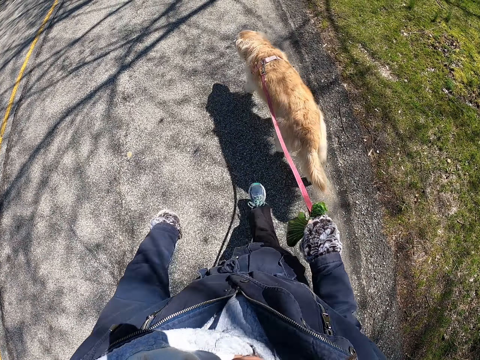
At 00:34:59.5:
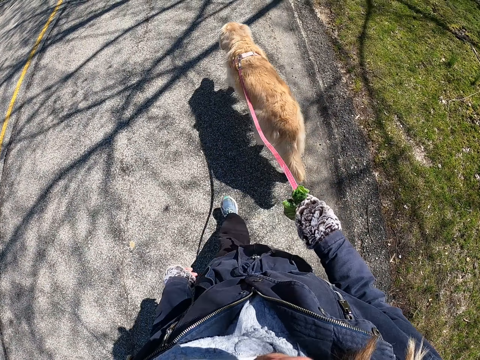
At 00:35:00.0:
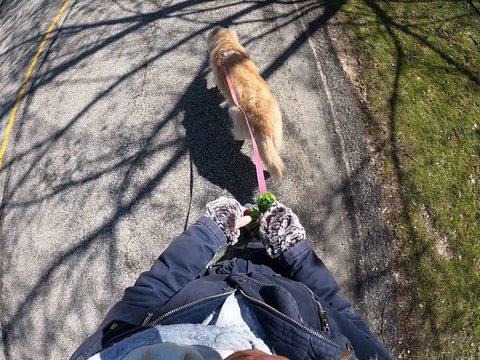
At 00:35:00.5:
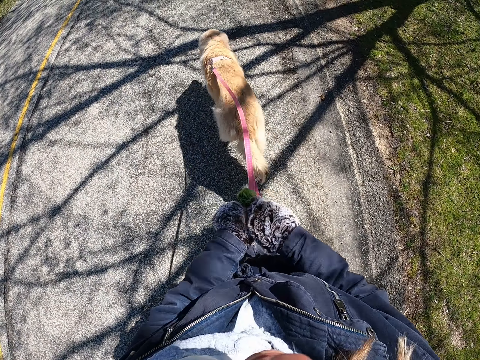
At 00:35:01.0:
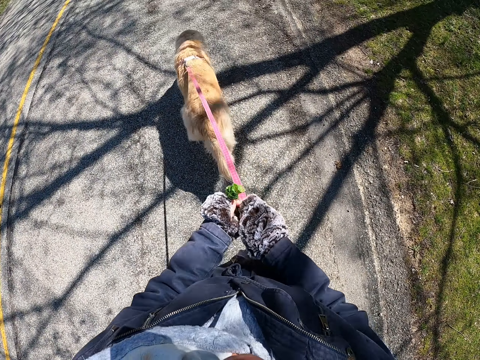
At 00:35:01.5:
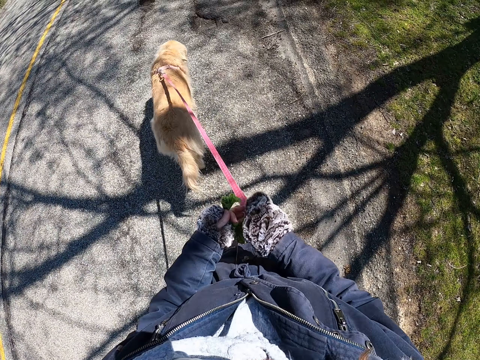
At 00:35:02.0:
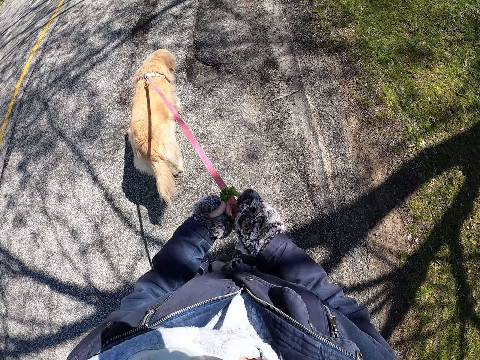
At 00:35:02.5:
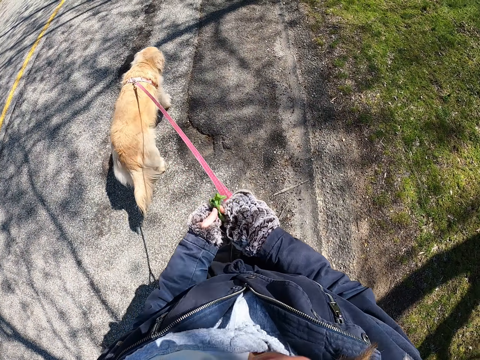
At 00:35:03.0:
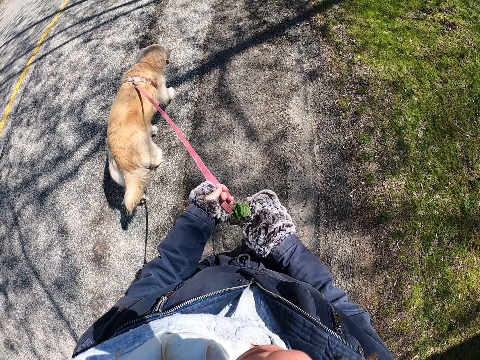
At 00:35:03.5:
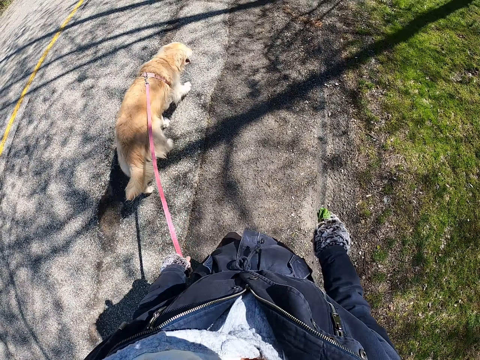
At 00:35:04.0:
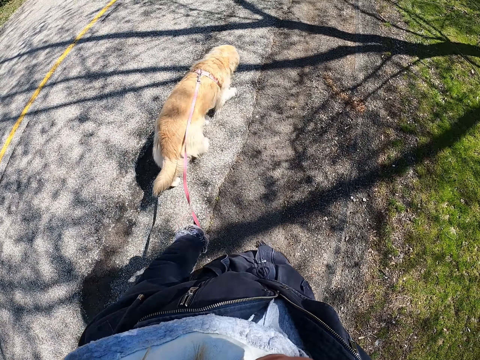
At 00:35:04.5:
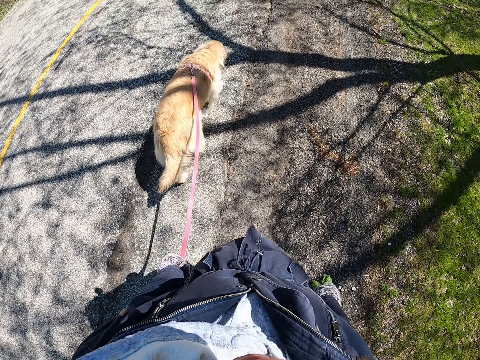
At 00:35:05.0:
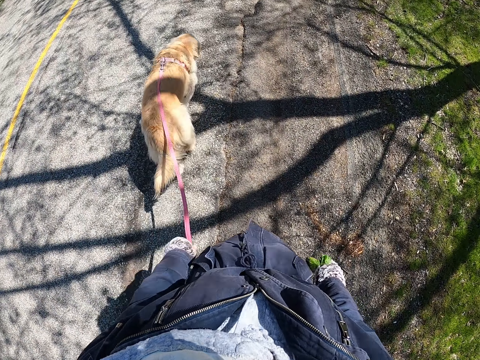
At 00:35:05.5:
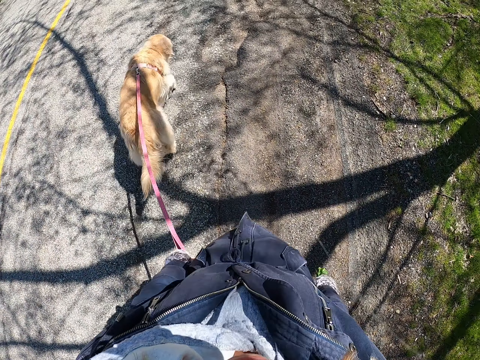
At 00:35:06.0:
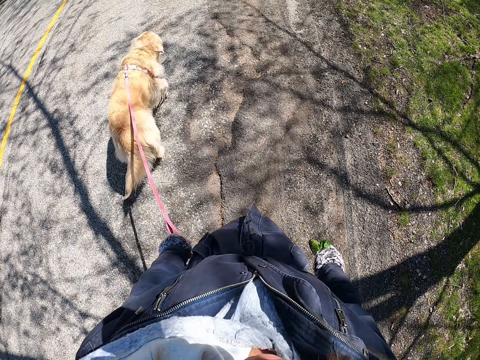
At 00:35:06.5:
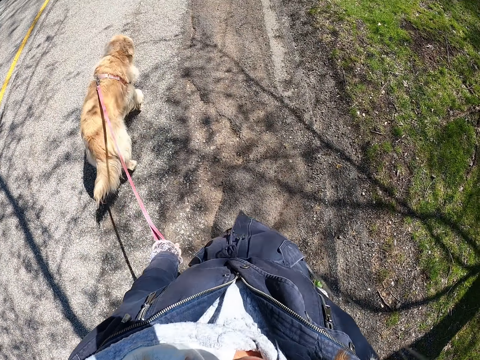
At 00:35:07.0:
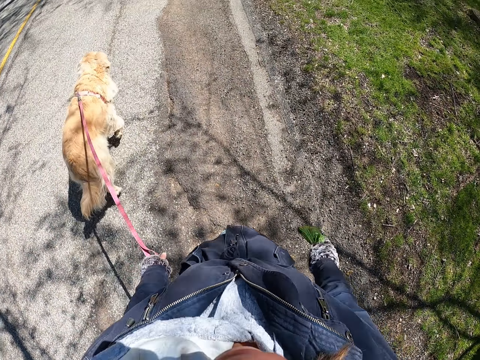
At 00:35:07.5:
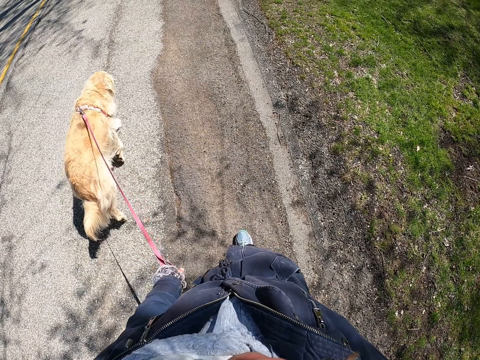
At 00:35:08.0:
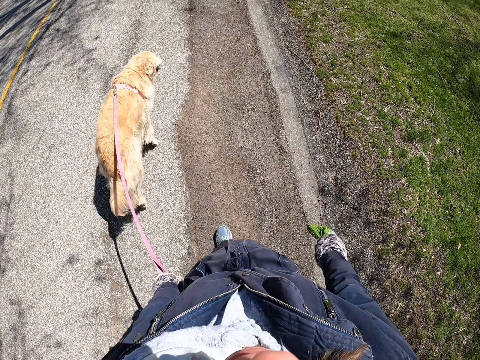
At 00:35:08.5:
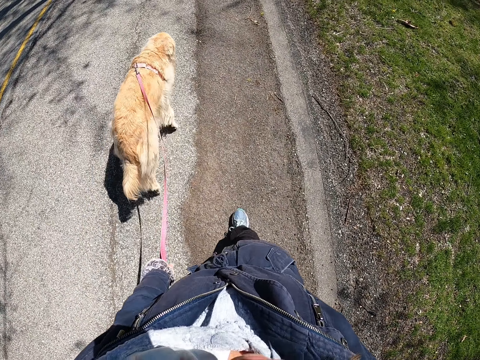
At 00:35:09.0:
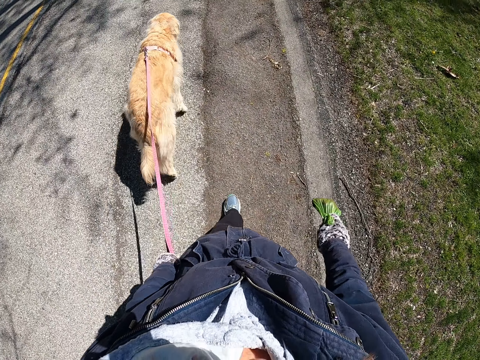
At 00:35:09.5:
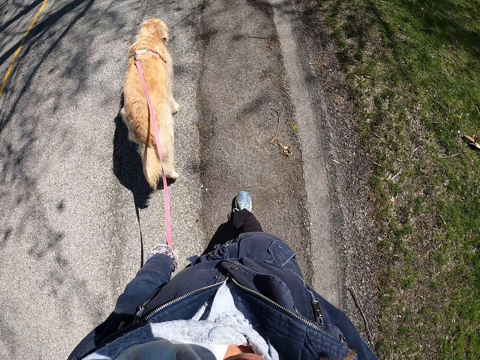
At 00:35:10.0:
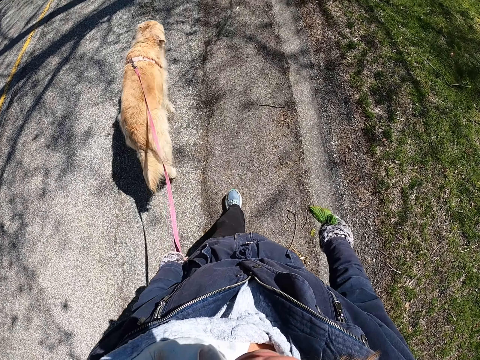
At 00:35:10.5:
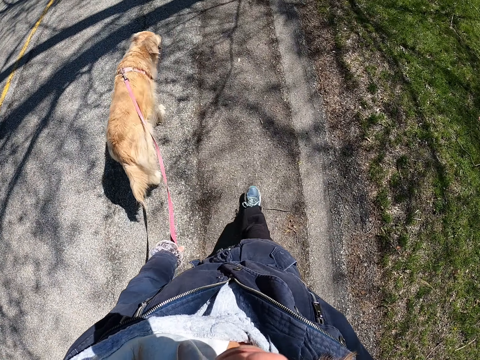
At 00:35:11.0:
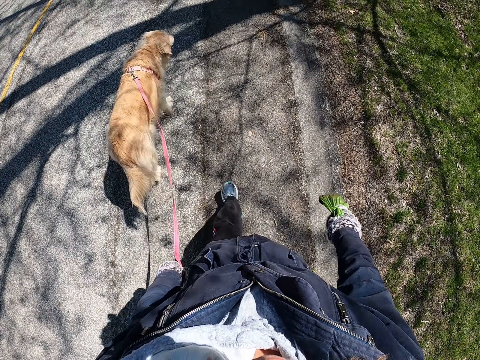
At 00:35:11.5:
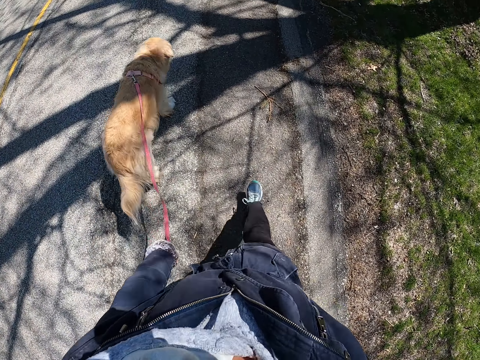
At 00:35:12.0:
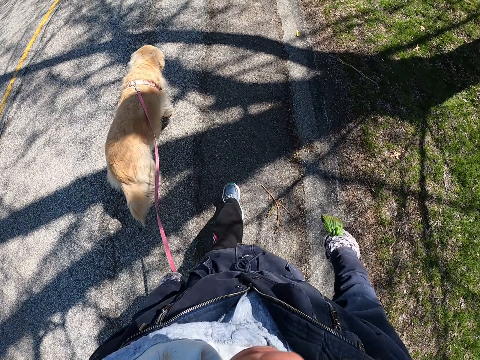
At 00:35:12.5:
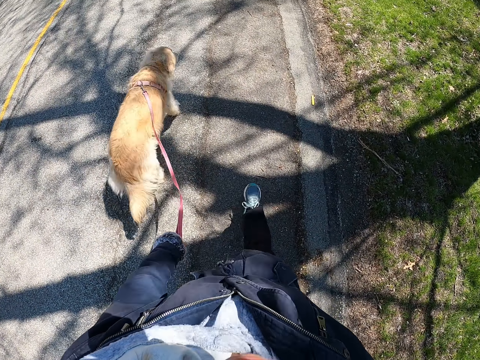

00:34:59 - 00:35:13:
The camera wearer transfers the carrier bag to the left hand. She holds a cloth with her left hand. She holds a dog leash with her left hand. She transfers the carrier bag to the right hand. She transfers the dog leash to the left hand. She holds the cloth with a right hand.

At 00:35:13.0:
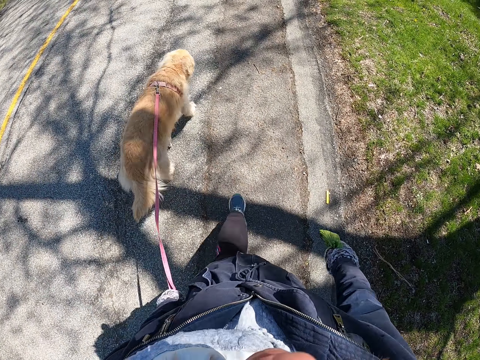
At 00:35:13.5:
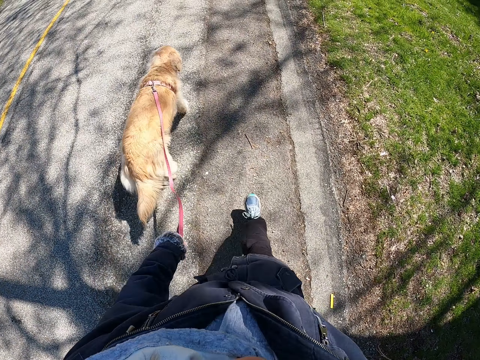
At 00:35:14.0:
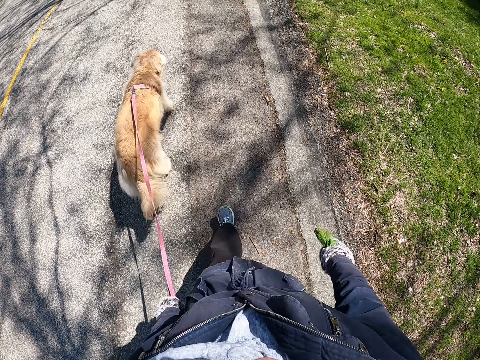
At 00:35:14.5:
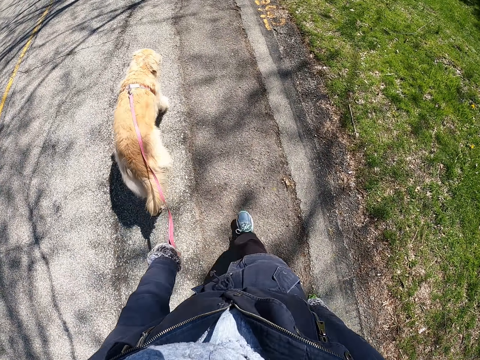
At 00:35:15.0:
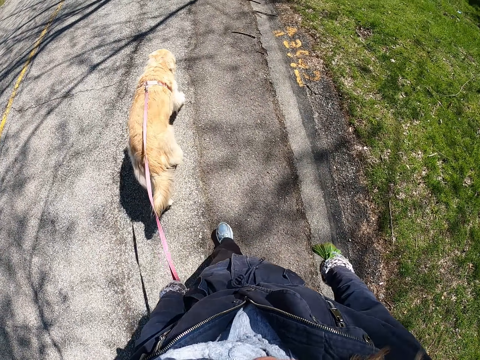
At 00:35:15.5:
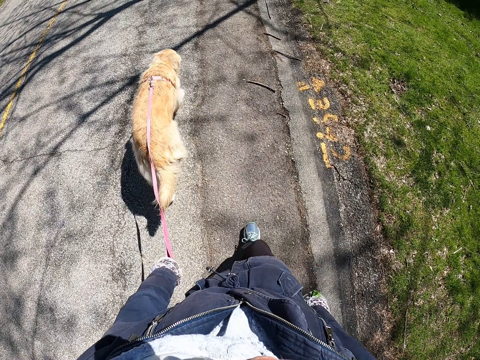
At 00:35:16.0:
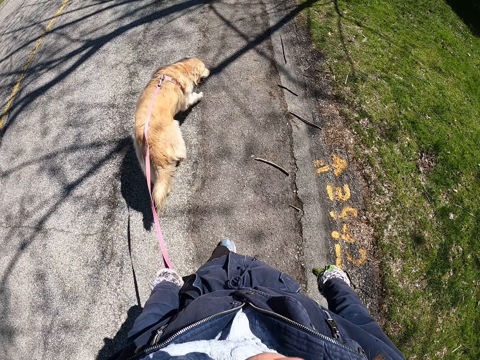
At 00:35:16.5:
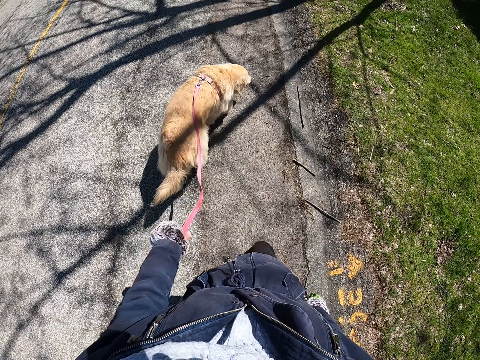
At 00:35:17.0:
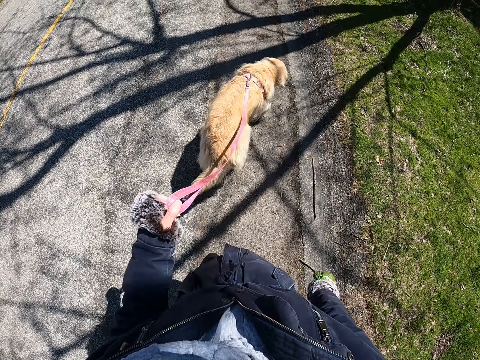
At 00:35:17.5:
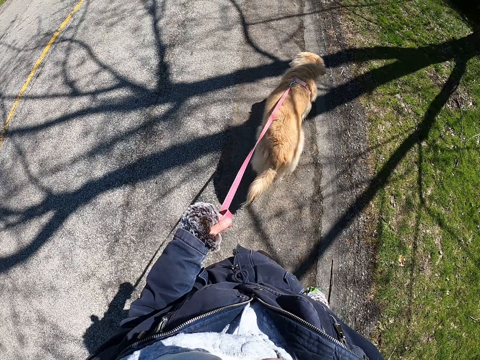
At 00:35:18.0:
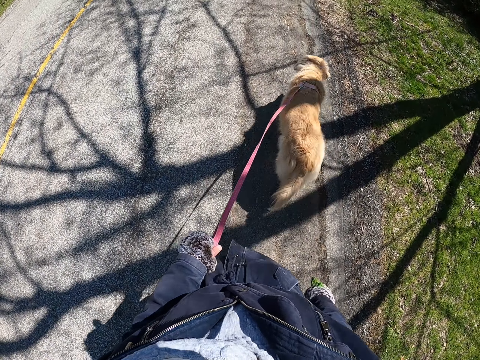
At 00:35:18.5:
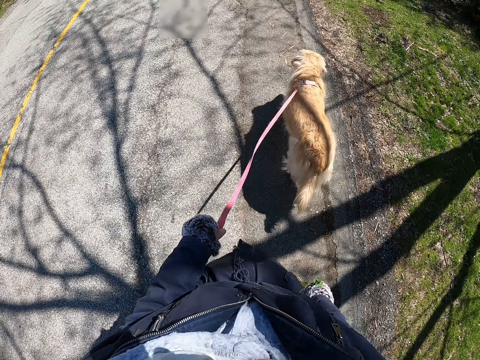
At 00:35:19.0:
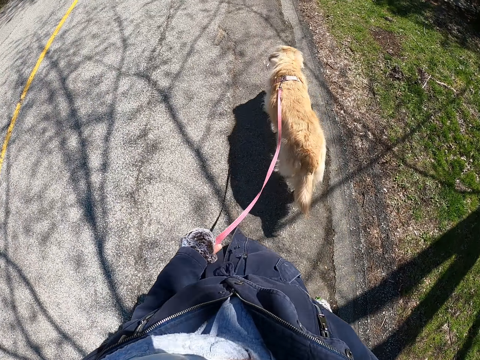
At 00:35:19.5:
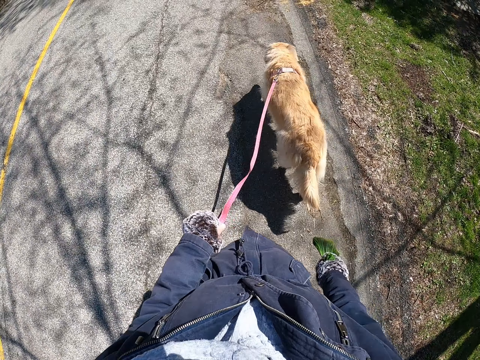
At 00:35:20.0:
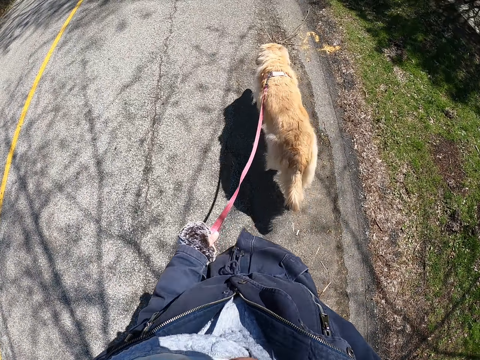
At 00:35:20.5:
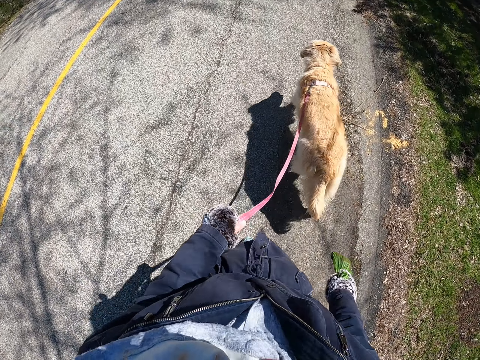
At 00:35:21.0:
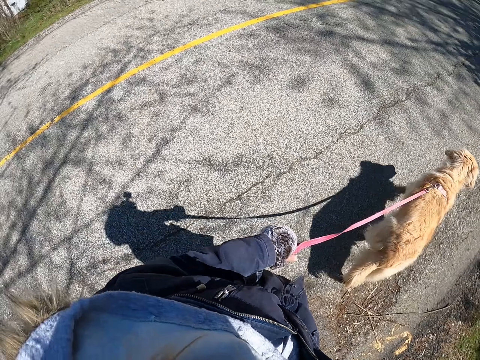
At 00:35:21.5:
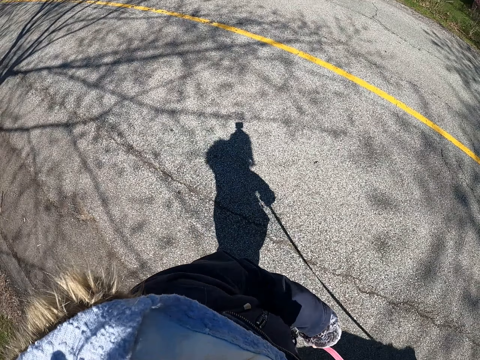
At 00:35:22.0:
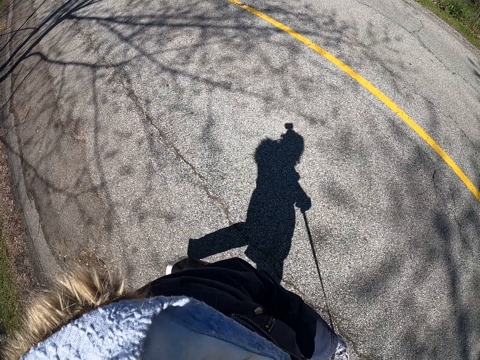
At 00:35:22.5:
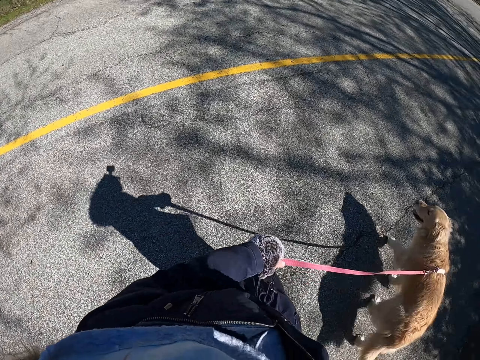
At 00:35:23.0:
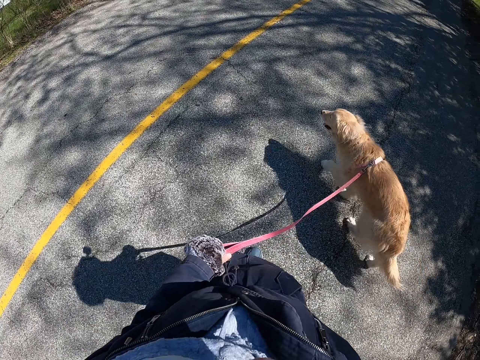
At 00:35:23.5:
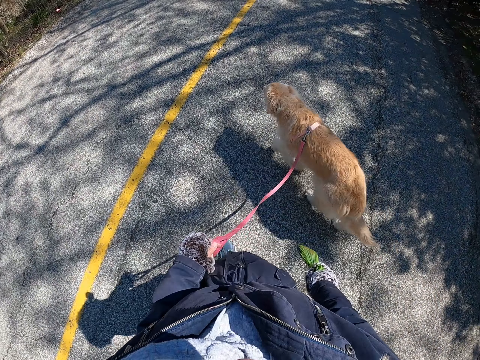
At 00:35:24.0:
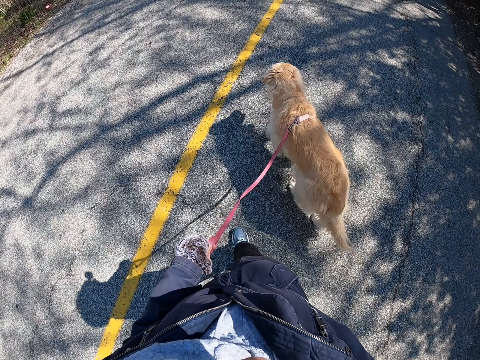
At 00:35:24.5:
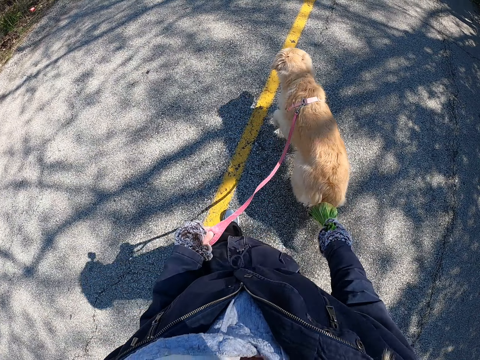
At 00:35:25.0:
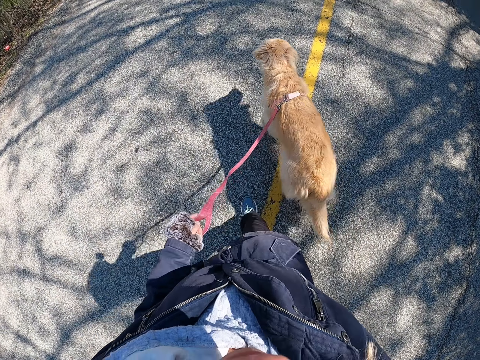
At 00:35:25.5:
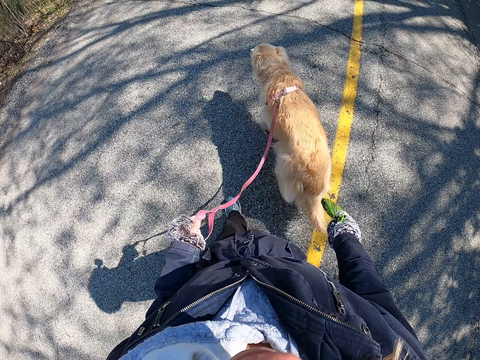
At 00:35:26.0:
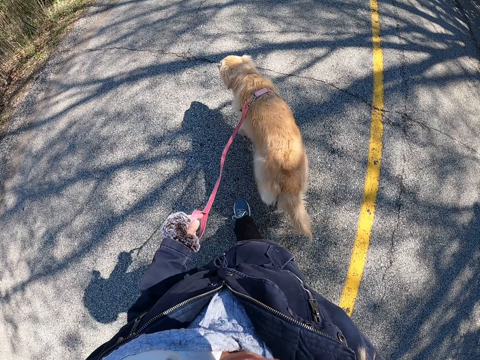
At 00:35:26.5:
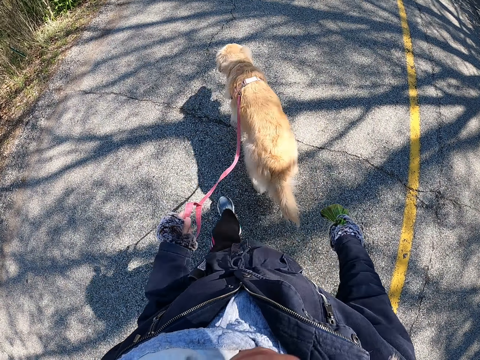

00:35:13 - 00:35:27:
The camera wearer looks around a road.
